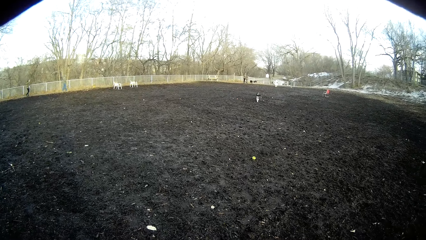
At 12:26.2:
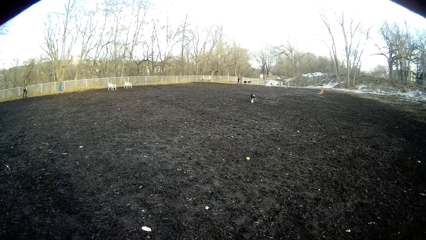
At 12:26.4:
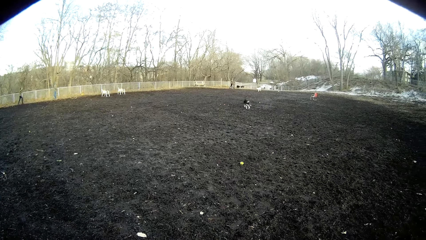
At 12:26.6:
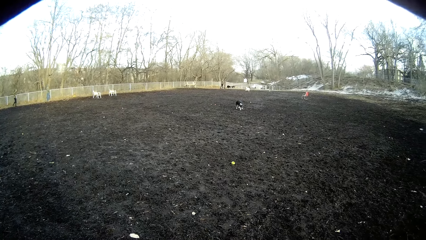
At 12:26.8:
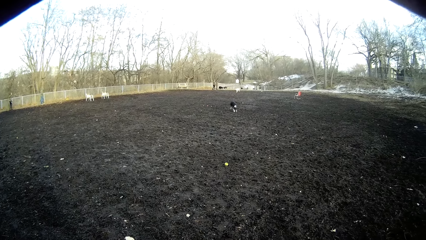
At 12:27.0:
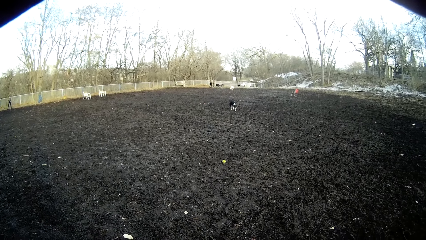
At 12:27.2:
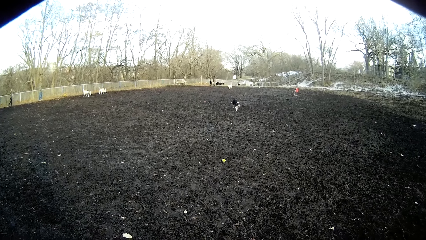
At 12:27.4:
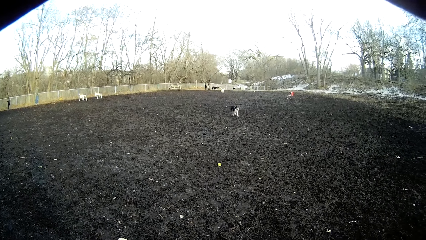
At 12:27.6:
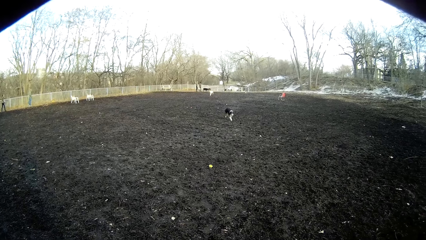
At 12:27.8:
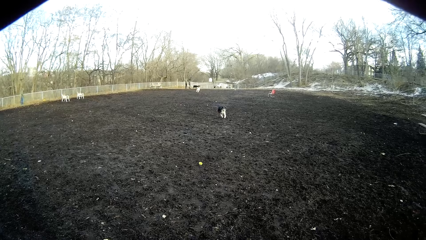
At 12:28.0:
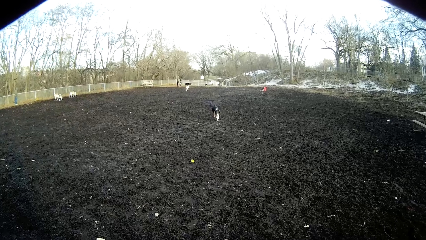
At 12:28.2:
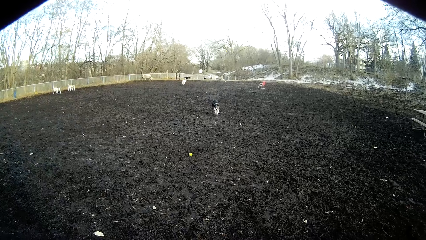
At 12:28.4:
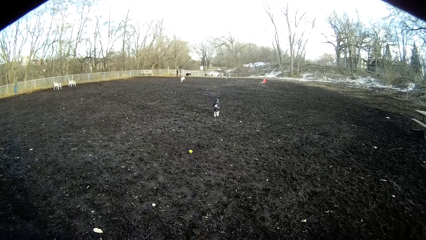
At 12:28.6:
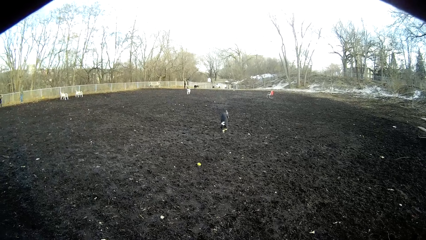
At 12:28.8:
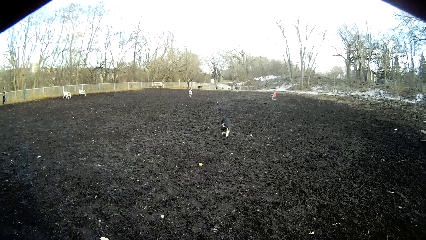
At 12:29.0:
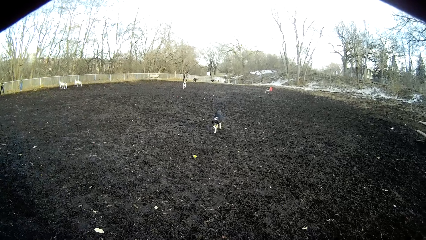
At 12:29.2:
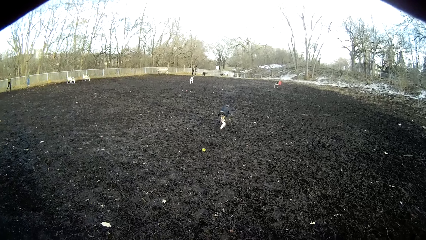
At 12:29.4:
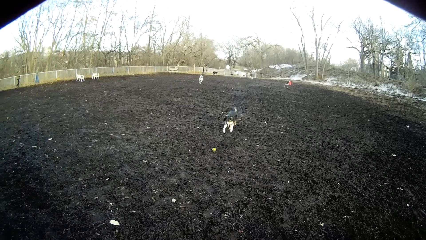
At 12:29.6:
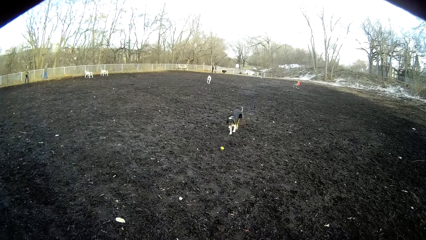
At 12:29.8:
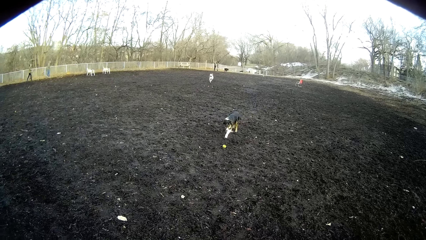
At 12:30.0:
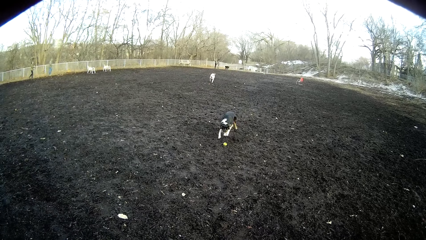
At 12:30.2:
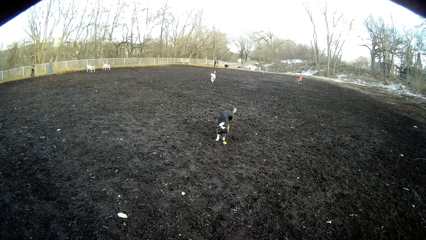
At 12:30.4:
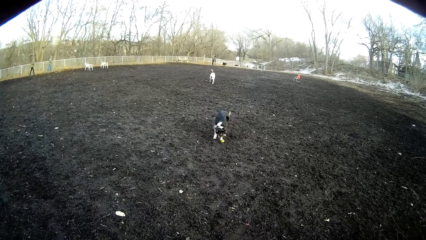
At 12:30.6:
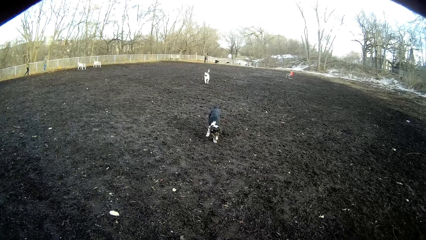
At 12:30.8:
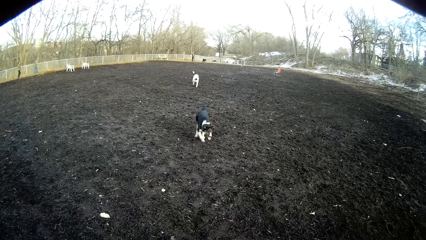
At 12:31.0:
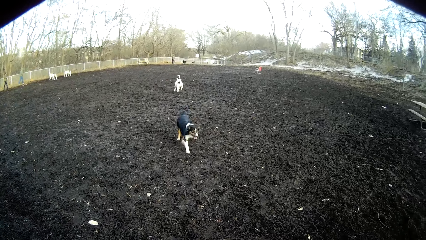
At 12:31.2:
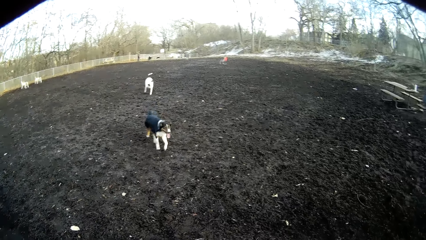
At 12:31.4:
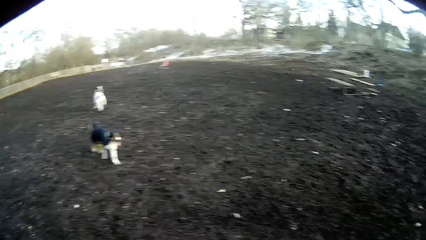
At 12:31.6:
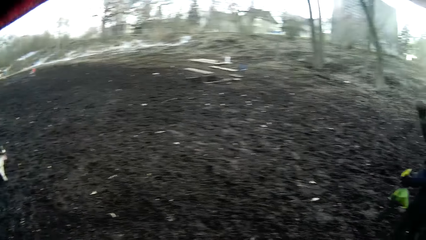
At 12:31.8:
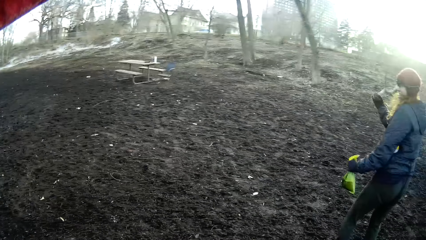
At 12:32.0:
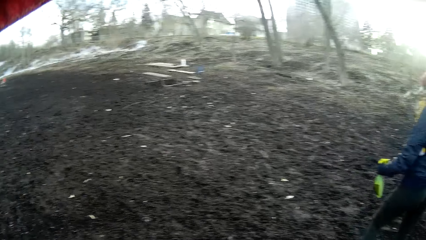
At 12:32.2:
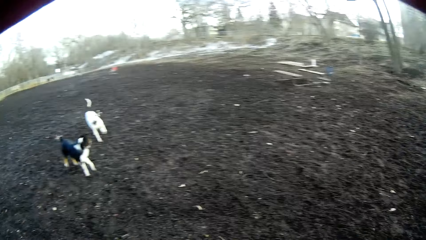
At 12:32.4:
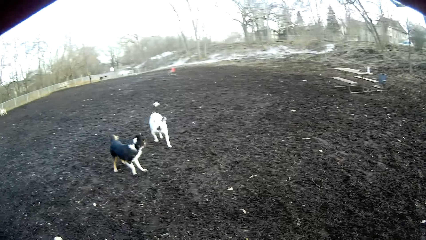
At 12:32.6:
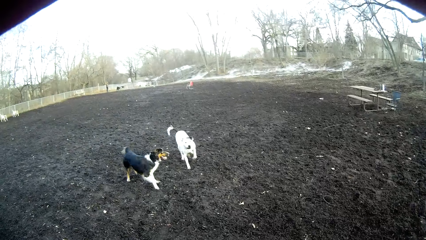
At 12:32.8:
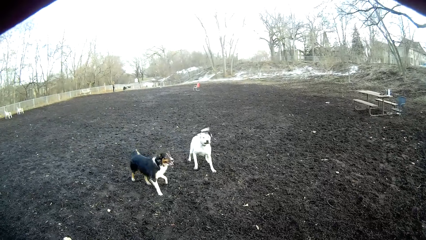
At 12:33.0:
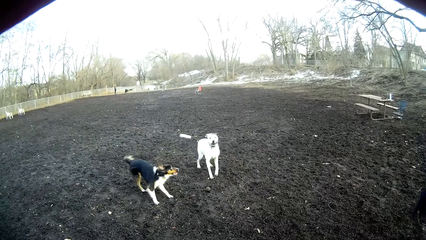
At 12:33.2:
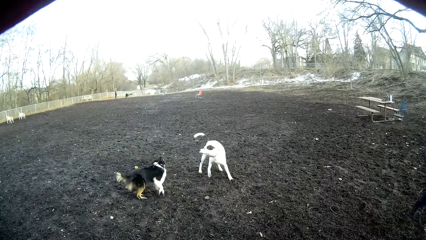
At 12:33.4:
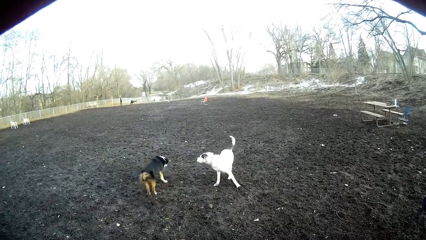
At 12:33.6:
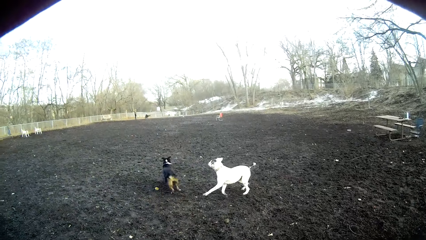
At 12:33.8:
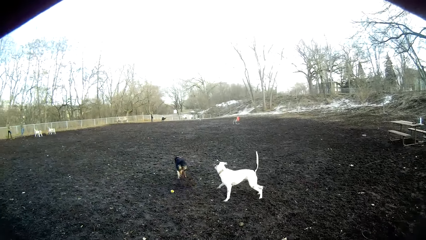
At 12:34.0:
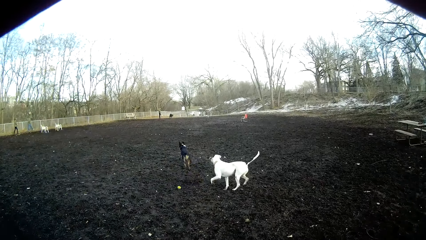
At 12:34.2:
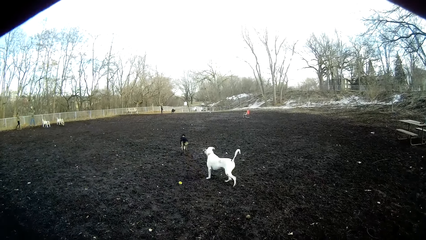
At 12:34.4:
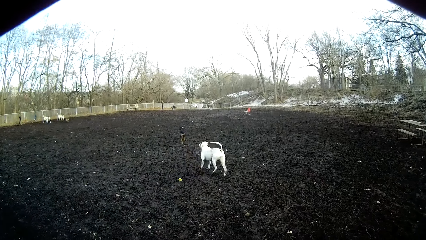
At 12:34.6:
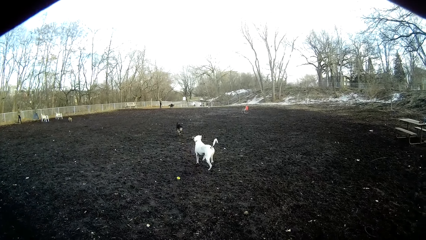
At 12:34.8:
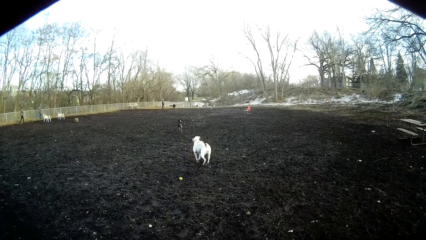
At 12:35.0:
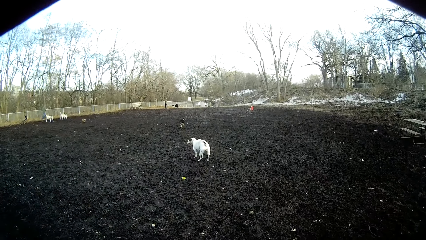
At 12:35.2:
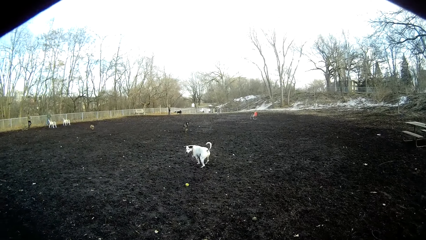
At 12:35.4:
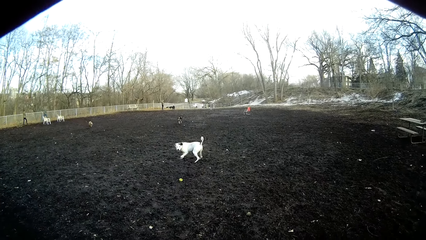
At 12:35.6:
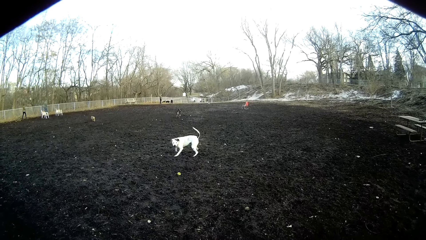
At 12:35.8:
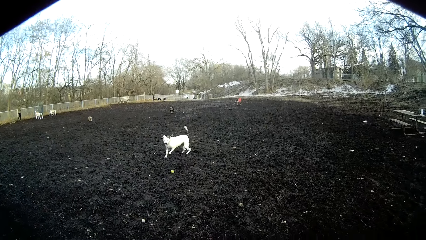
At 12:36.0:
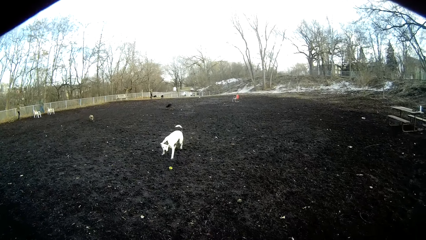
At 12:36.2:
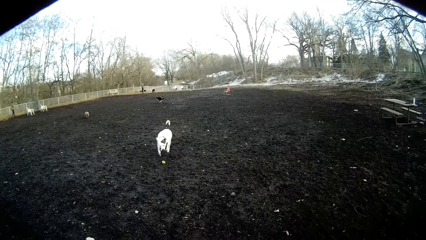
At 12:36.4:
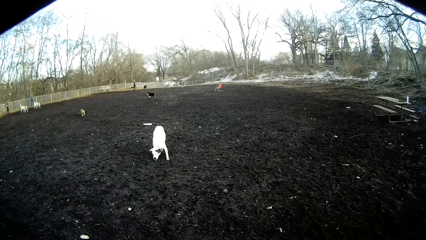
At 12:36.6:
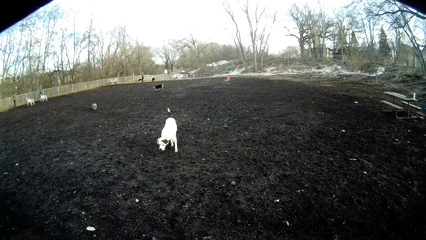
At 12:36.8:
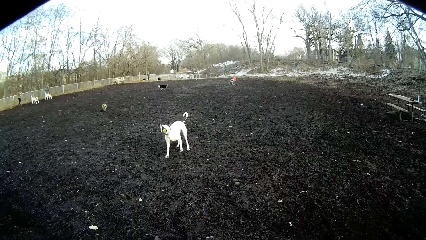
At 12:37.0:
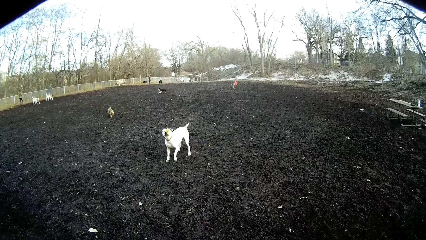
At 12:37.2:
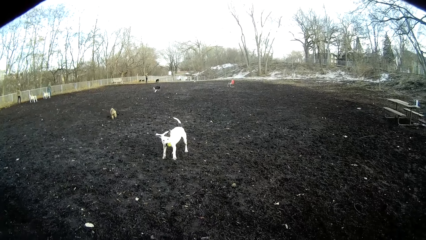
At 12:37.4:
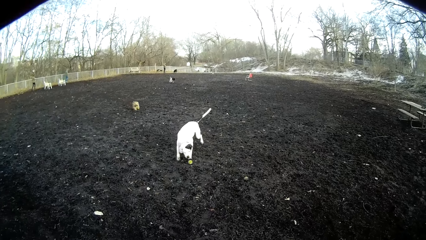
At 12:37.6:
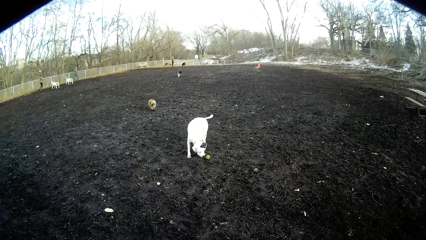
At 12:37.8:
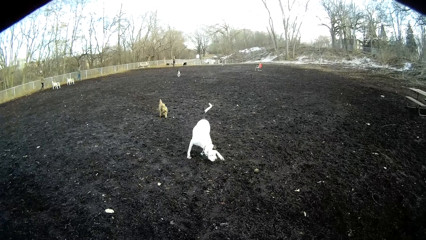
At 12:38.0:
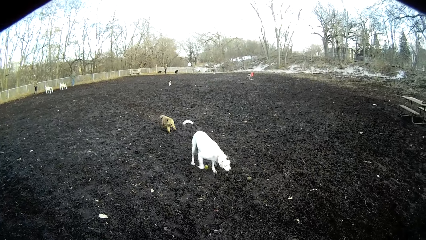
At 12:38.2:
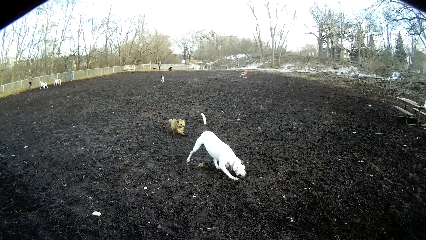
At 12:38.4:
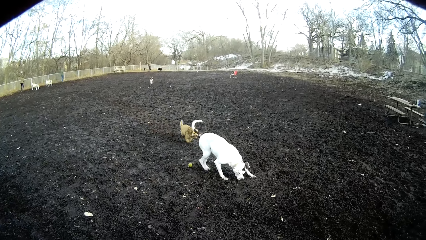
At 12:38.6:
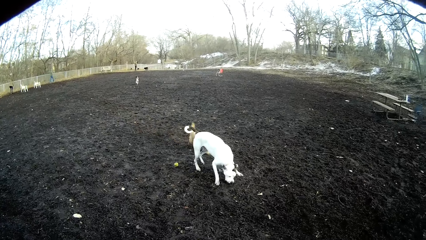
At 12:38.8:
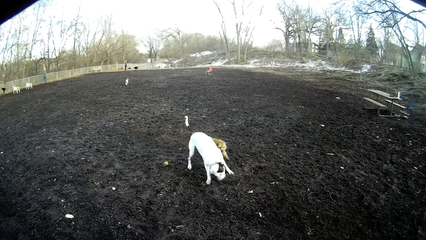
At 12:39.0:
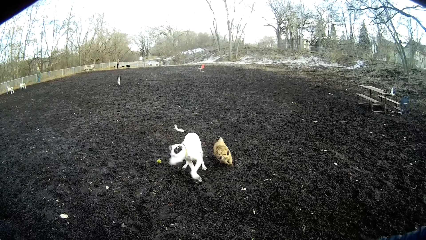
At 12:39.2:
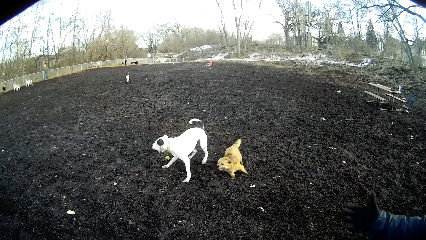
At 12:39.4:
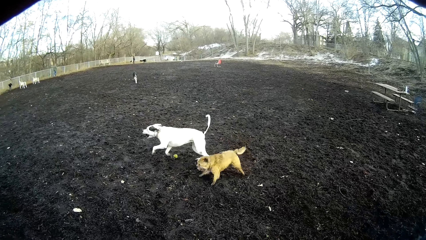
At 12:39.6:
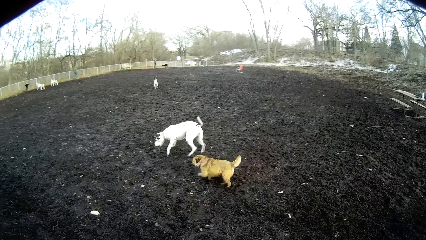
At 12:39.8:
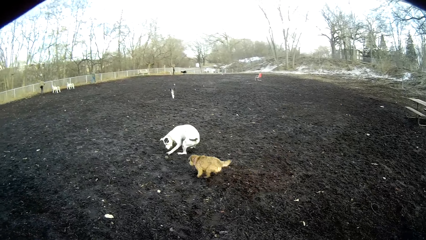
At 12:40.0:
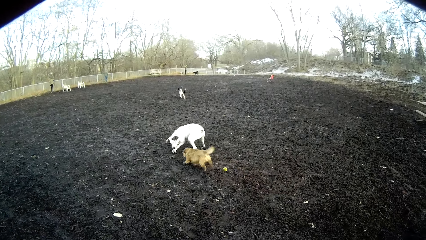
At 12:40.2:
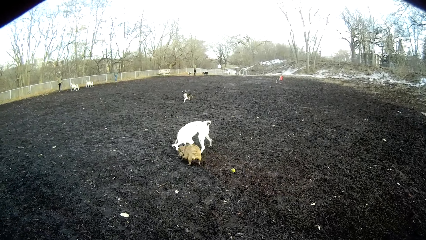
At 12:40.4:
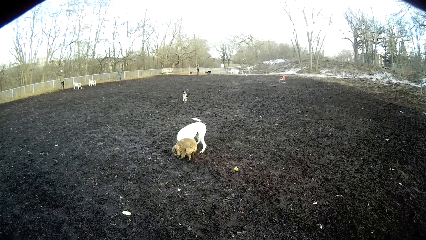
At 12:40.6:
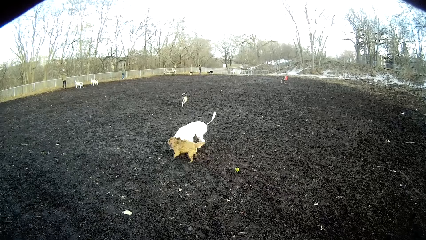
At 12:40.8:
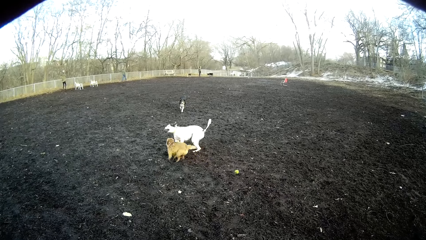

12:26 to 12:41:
The dog fetches the ball. The dog picks up the ball. The white dog picks up a ball on the ground and drops the ball. The white dog picks up another ball and drops the ball.
